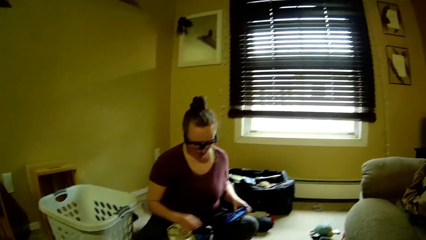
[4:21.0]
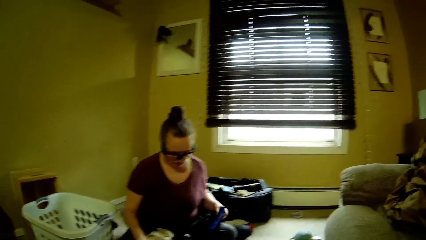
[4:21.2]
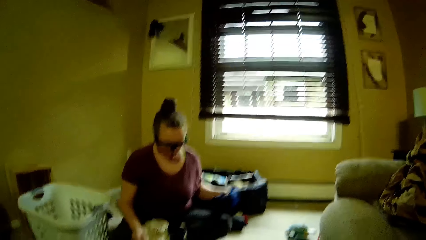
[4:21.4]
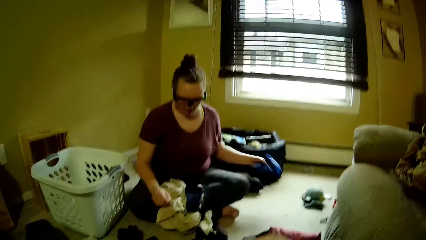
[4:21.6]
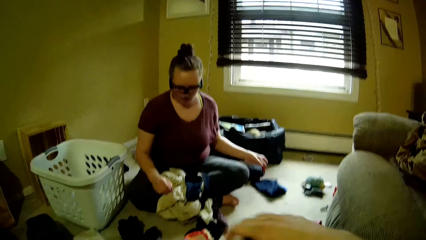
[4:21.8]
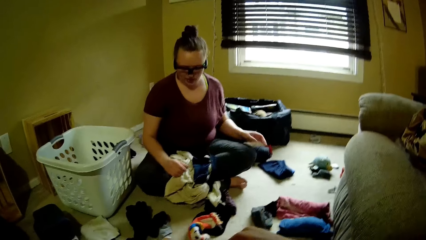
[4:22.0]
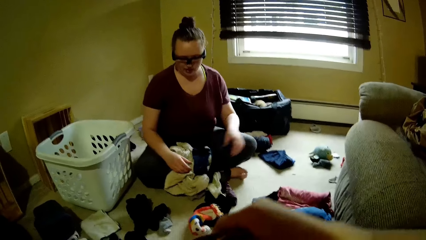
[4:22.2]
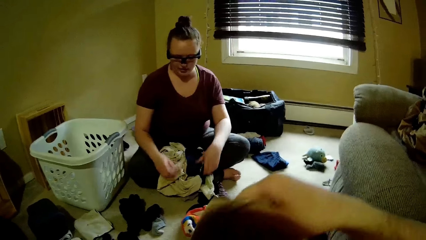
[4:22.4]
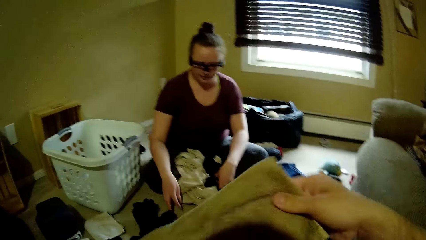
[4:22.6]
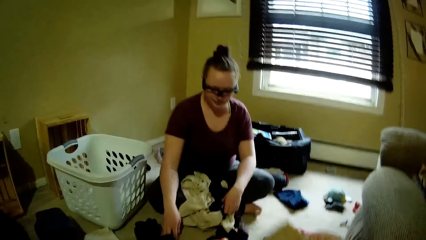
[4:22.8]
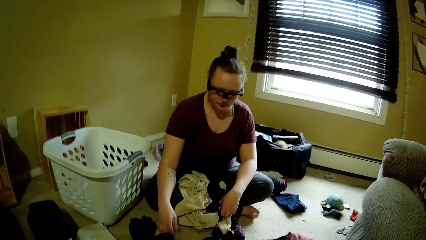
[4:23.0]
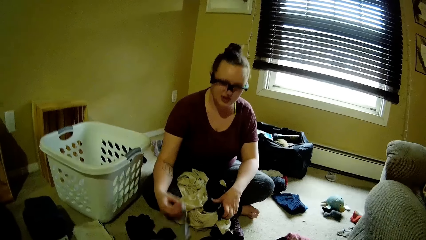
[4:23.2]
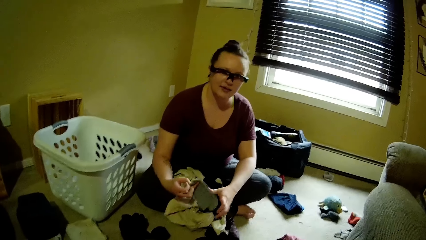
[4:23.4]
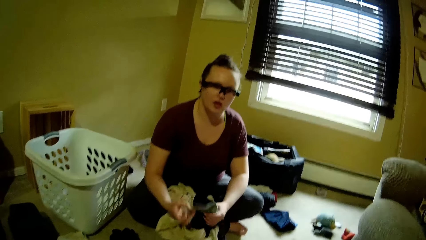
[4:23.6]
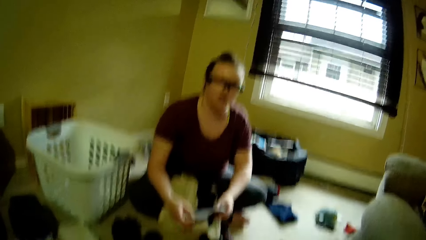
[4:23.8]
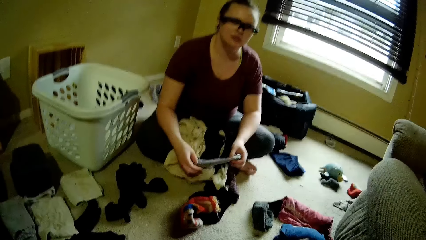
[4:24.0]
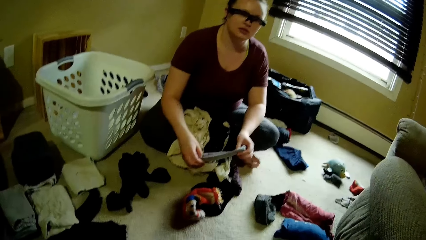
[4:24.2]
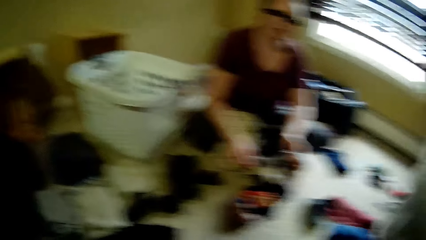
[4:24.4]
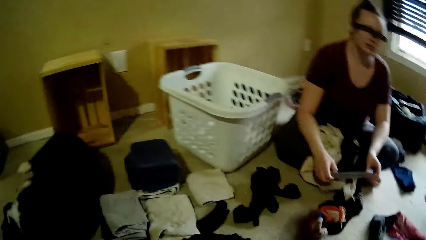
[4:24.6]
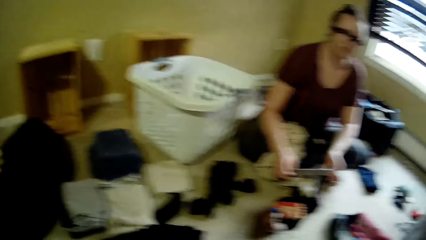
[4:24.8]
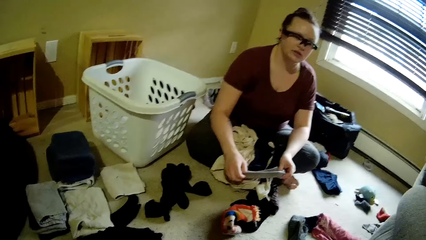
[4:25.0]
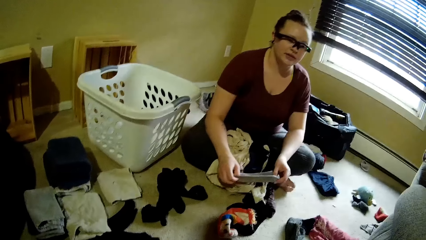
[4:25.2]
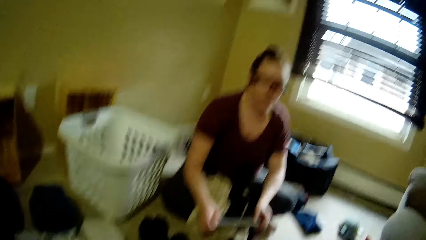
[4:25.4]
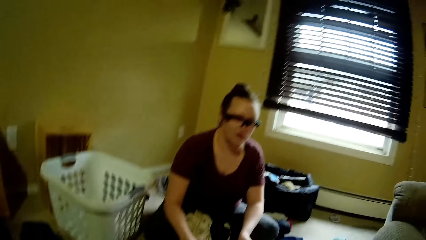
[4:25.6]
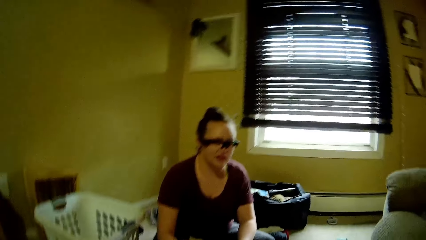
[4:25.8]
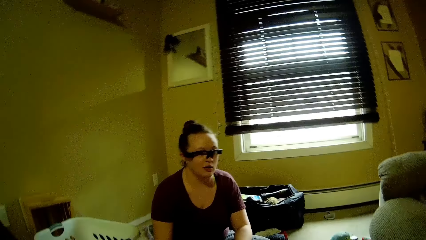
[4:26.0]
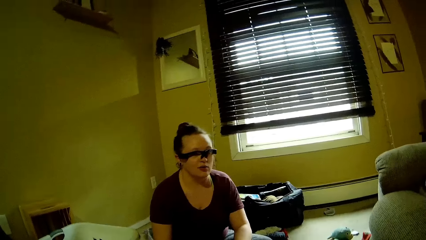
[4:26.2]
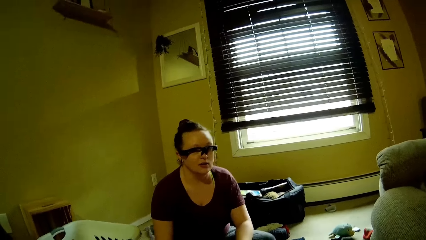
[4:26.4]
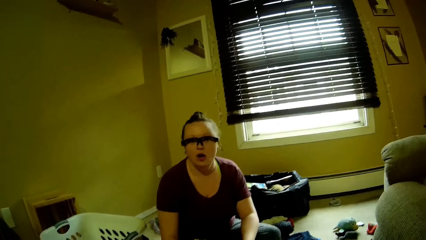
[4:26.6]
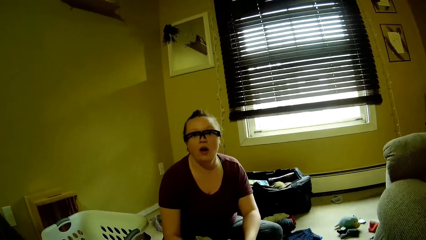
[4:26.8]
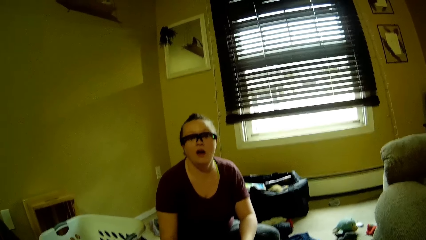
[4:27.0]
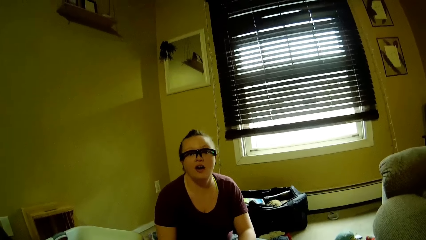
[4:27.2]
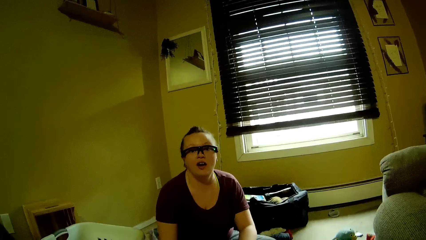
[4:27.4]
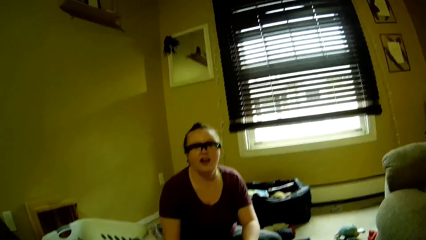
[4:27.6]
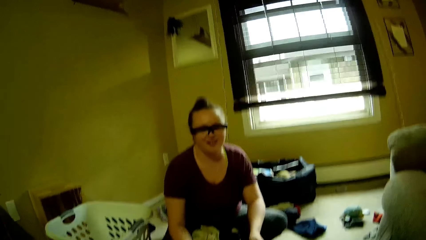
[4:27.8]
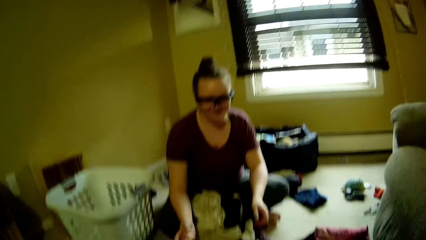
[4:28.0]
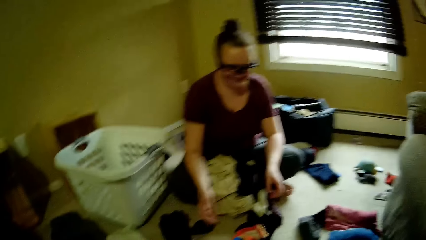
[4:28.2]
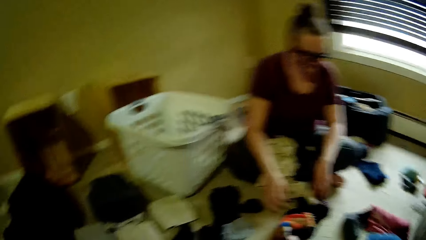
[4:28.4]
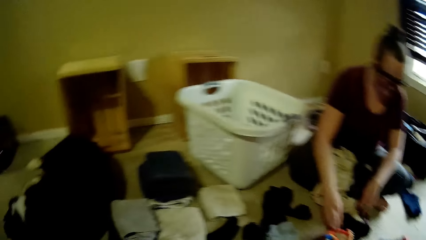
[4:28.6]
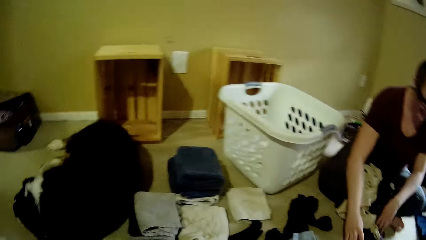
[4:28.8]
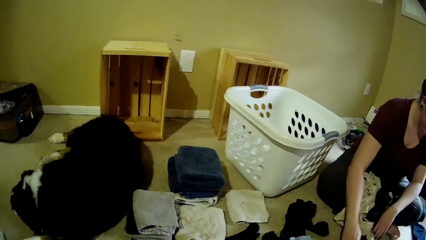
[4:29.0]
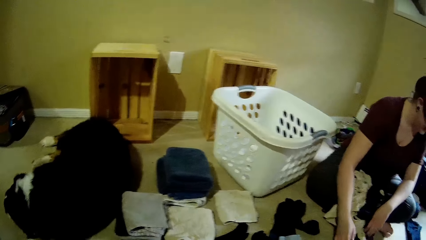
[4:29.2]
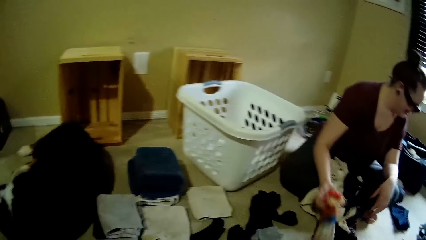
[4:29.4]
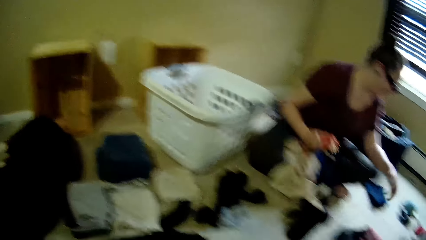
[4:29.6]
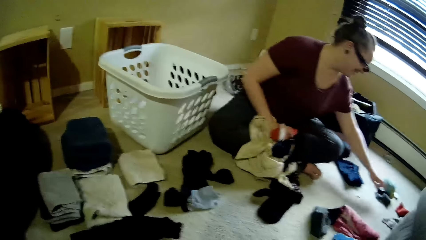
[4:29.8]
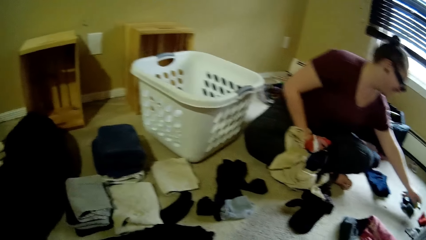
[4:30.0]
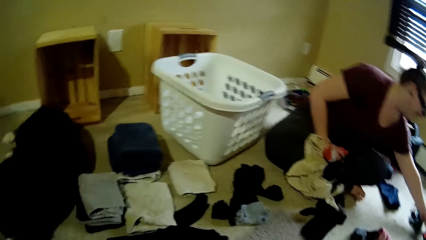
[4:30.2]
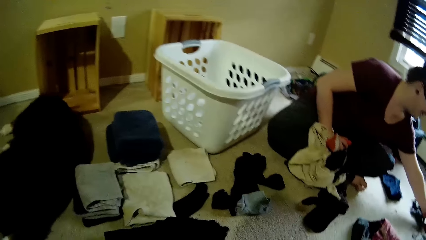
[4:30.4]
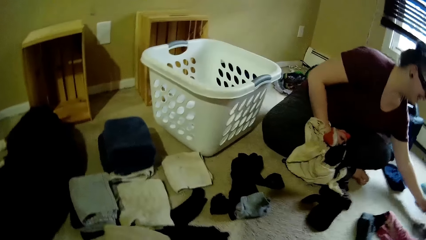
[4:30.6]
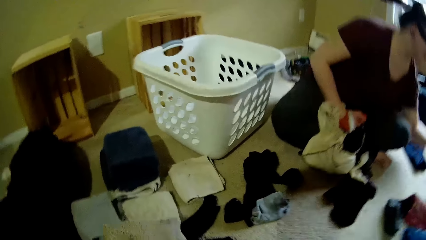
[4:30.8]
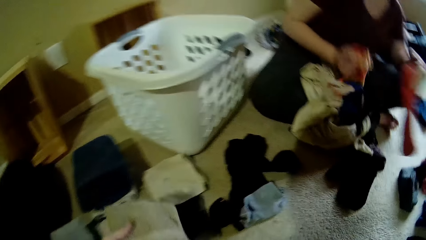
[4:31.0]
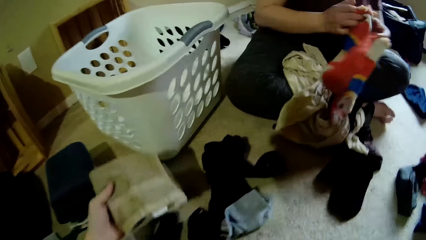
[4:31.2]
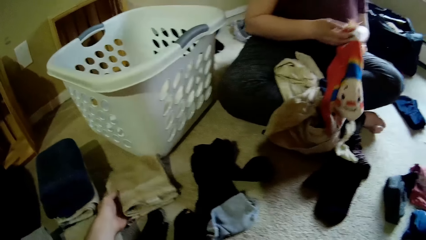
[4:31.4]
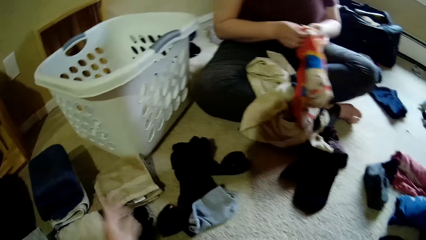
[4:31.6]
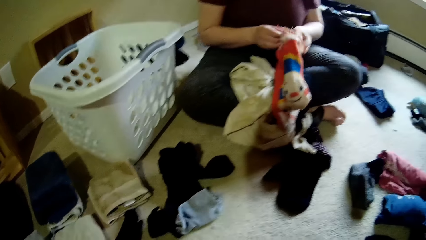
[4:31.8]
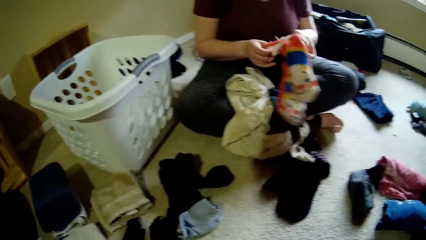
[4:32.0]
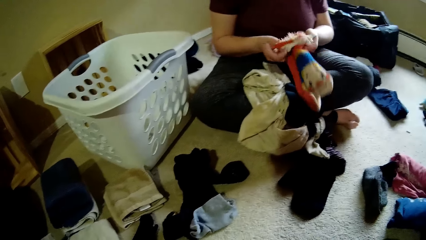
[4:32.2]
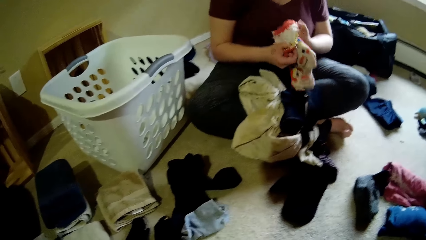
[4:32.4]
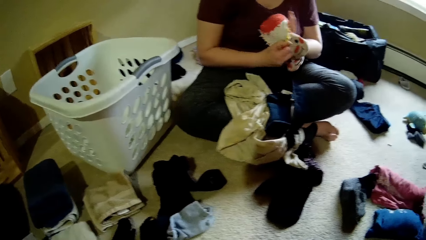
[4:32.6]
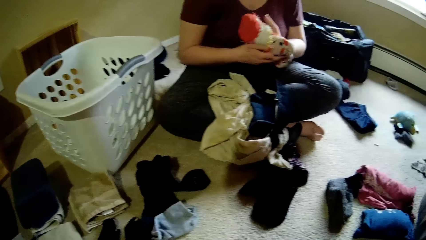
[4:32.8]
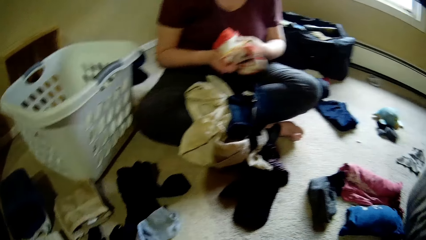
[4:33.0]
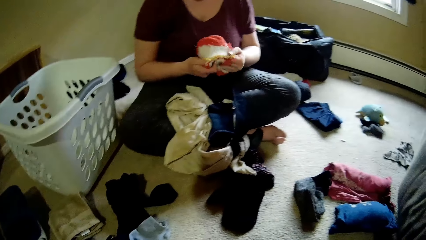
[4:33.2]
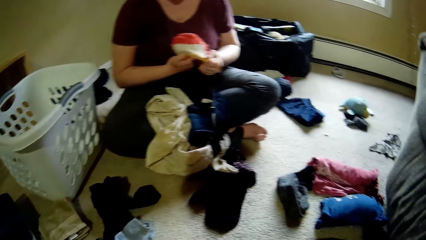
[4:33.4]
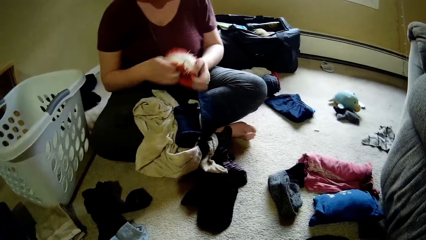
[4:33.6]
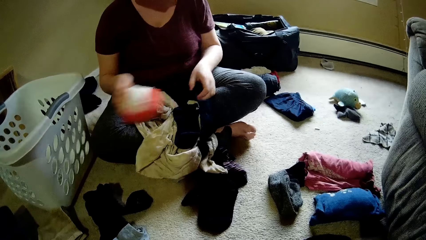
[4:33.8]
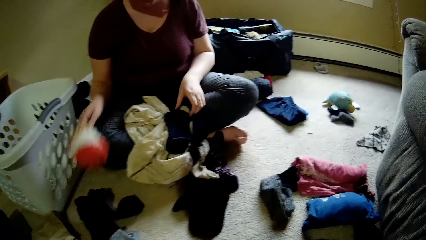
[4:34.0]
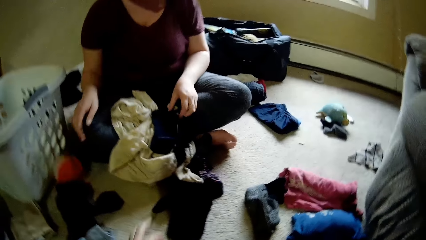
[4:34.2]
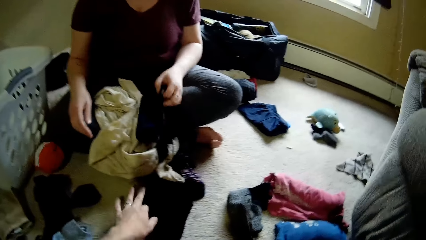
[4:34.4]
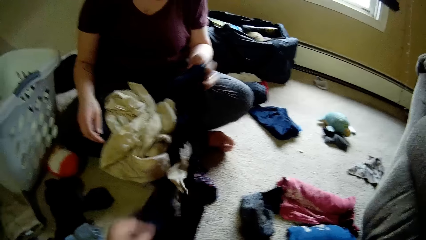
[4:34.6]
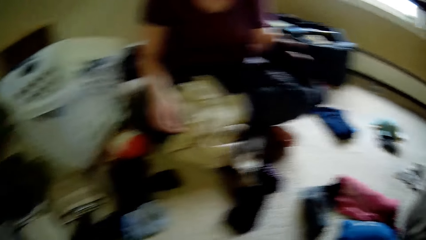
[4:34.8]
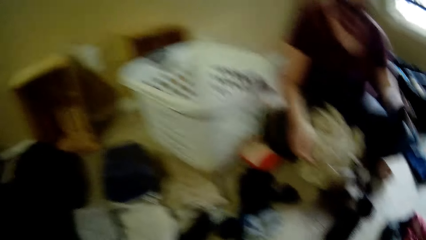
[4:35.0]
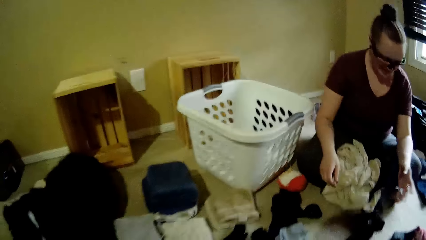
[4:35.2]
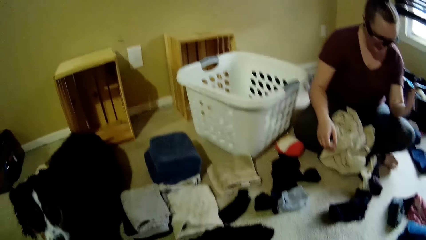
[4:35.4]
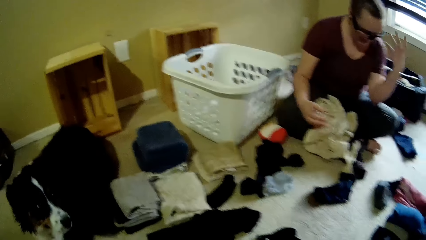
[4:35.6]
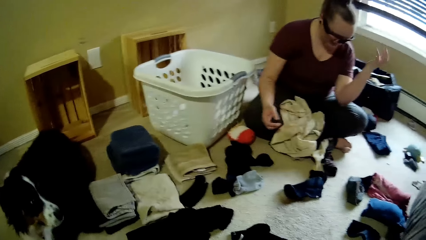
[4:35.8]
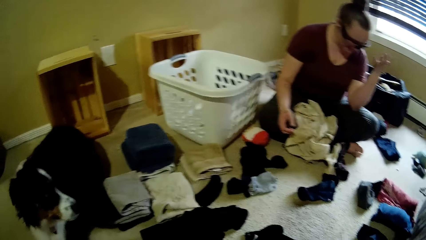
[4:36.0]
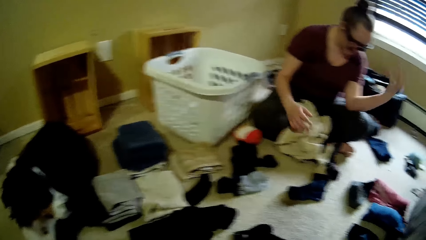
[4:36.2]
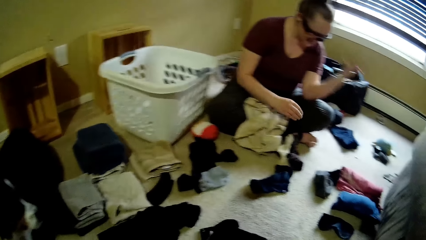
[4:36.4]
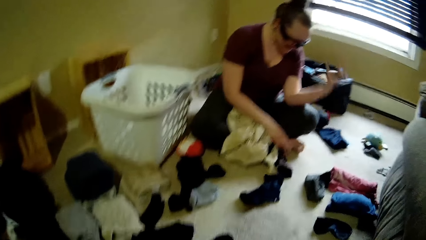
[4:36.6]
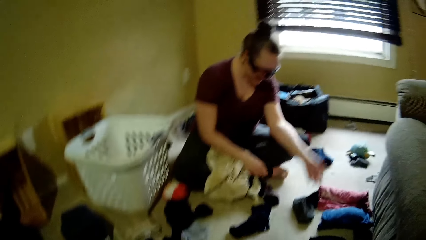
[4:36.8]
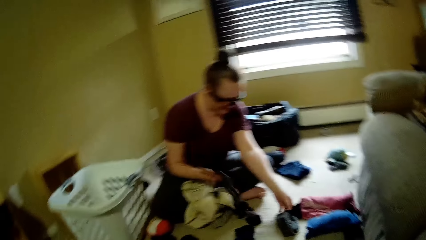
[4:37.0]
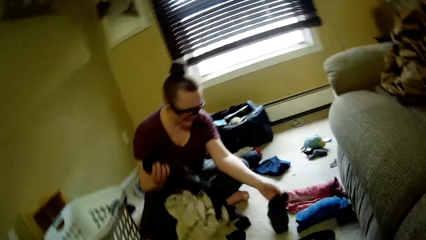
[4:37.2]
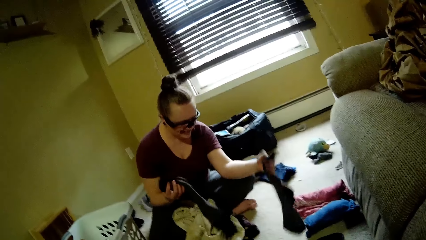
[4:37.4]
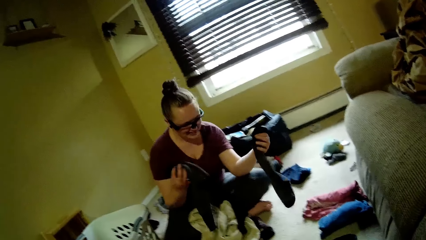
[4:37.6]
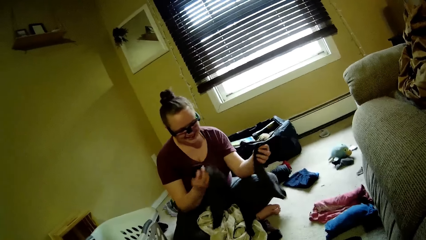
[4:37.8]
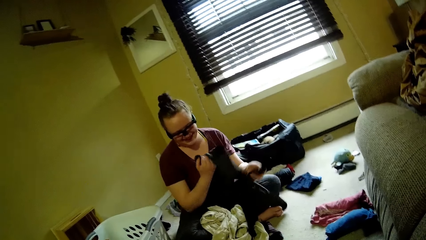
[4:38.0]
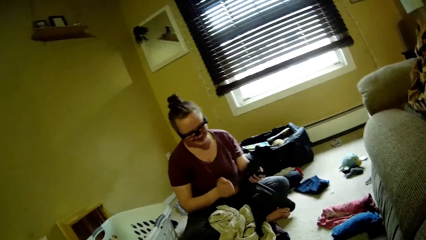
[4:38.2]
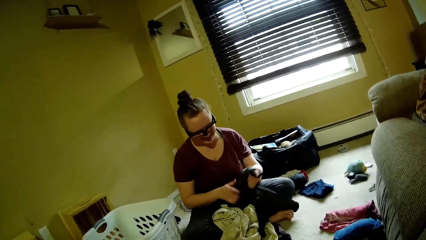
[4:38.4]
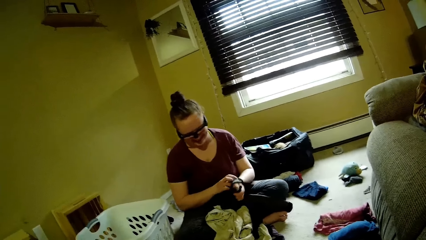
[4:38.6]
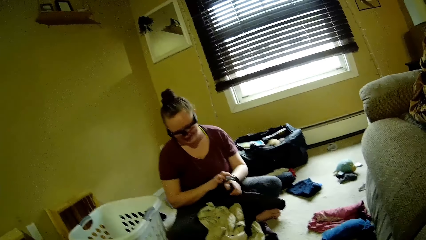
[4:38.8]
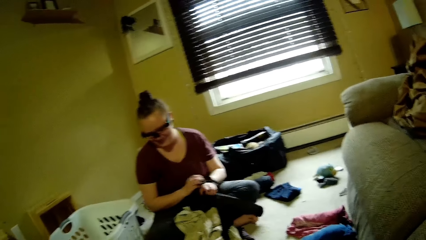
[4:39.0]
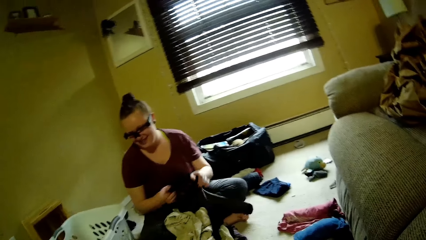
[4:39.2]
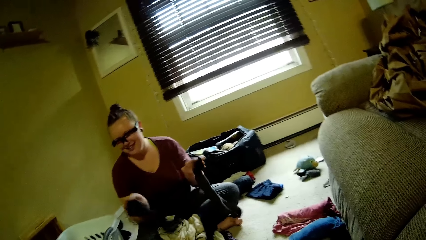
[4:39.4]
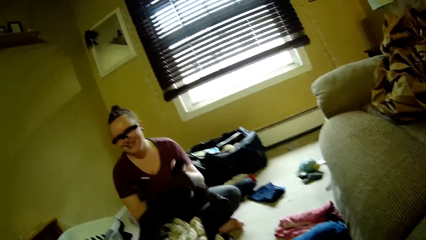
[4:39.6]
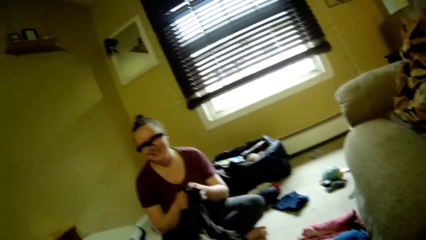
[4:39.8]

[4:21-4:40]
A woman drops the cloth on the floor with her left hand. The woman picks up a sock from the floor with her right hand. The woman lifts a cloth. The woman drops the sock in her right hand to the floor. The camera wearer drops the sock on the floor with his right hand. The woman lifts a cloth again.
